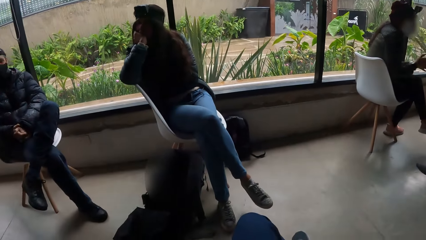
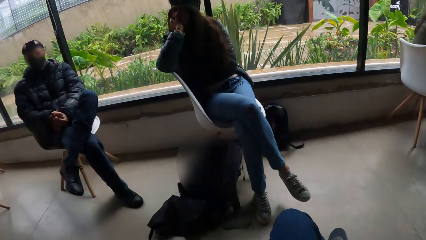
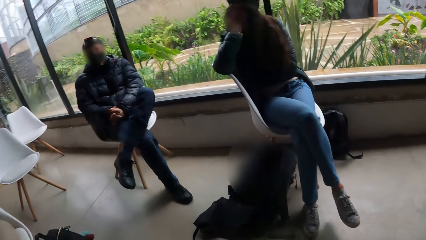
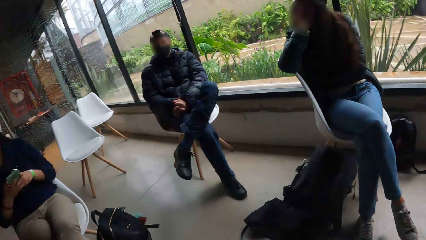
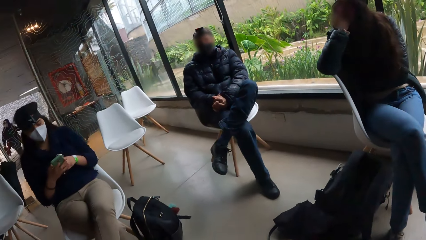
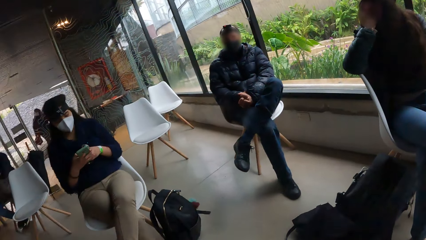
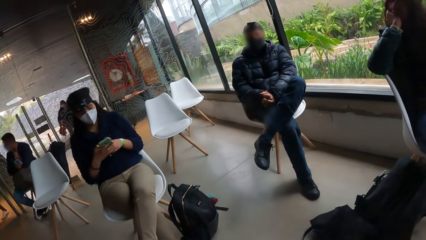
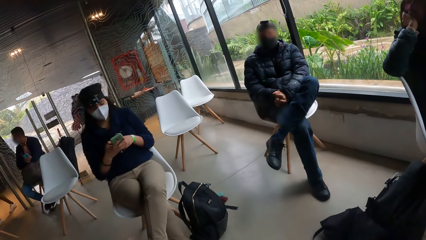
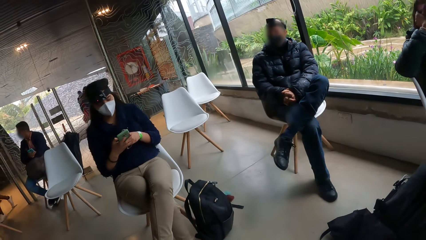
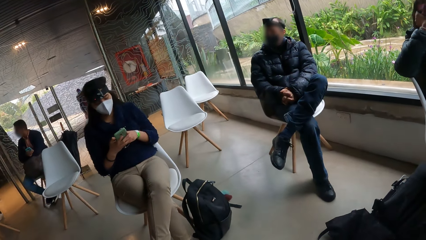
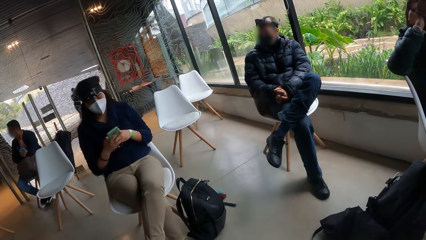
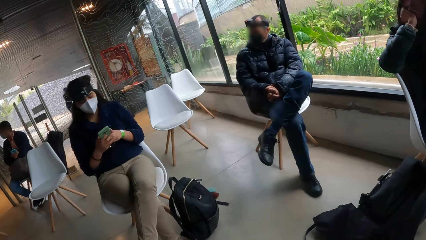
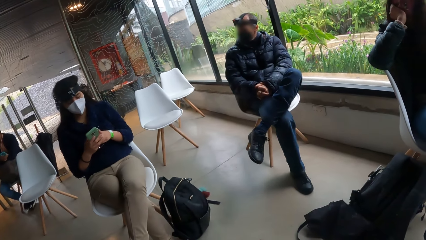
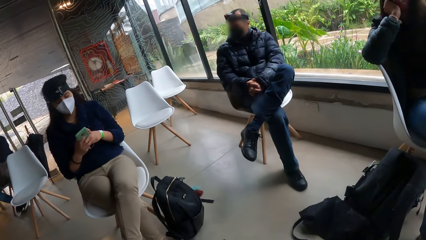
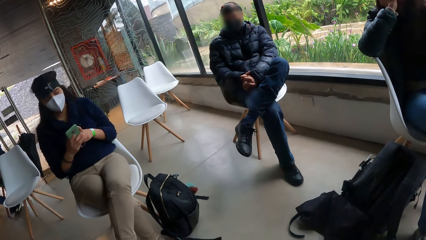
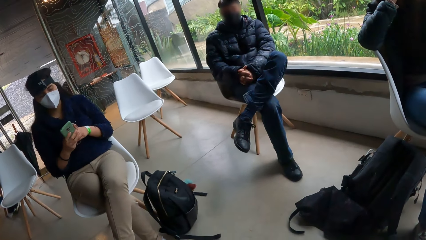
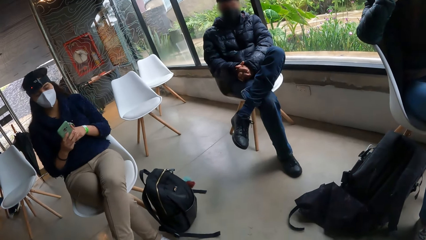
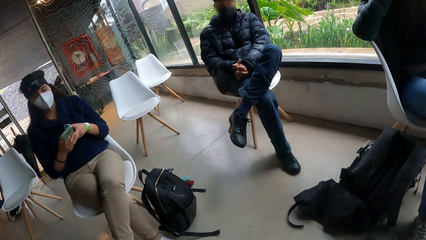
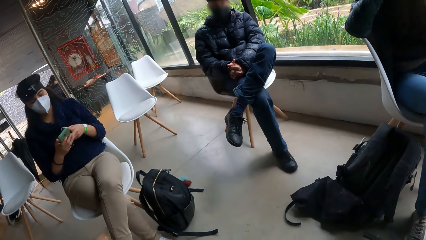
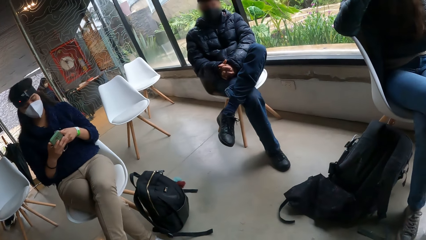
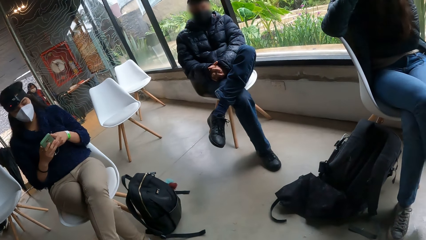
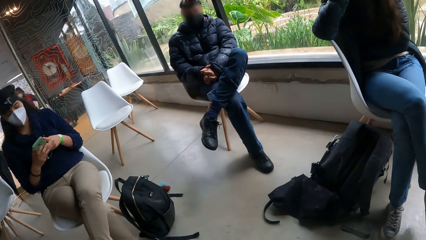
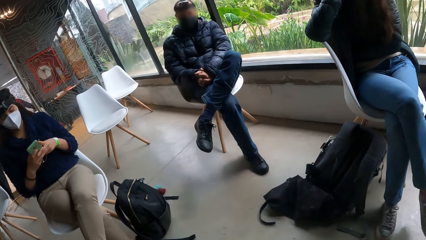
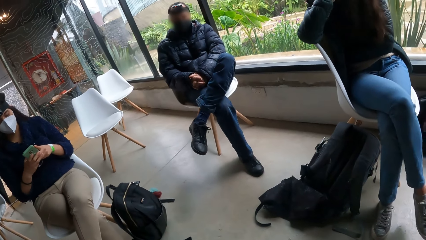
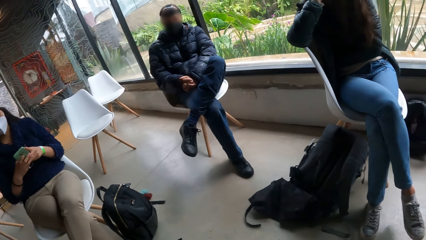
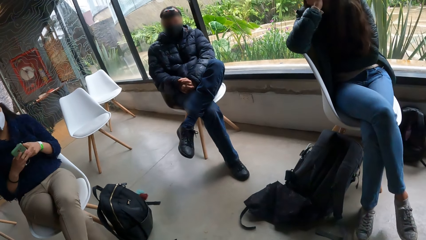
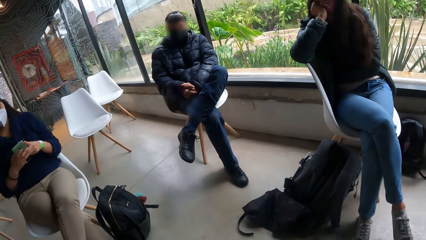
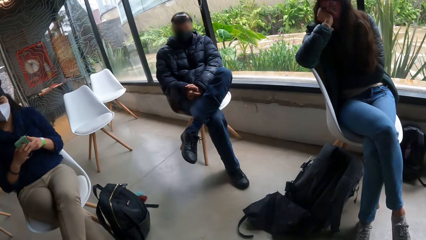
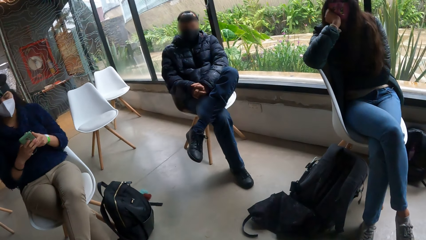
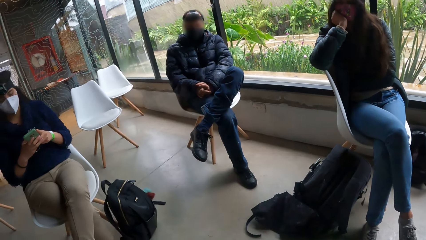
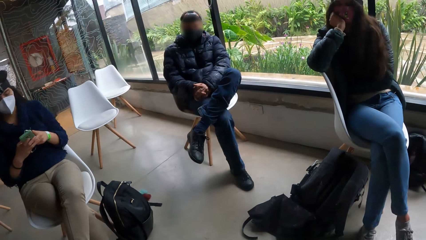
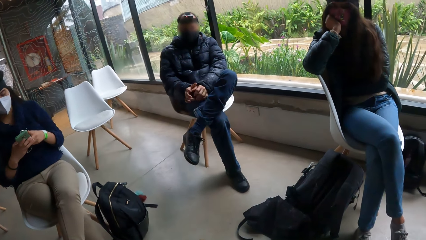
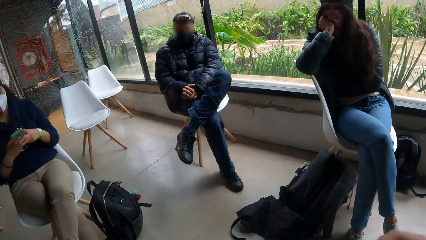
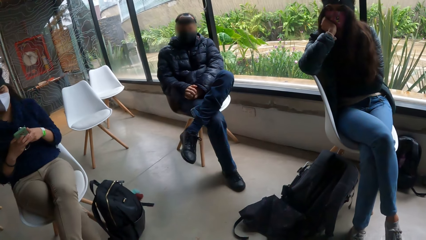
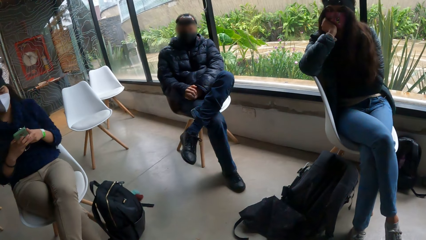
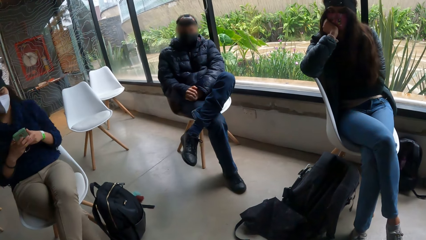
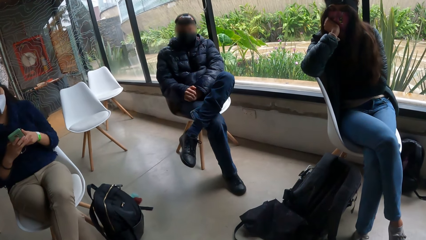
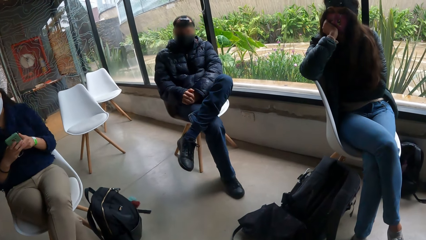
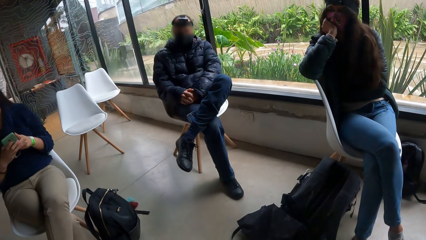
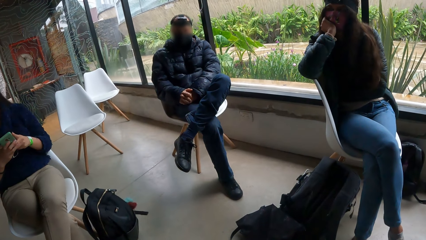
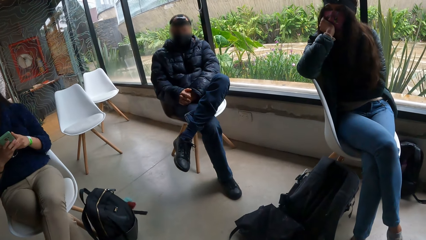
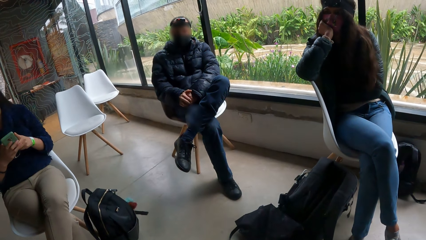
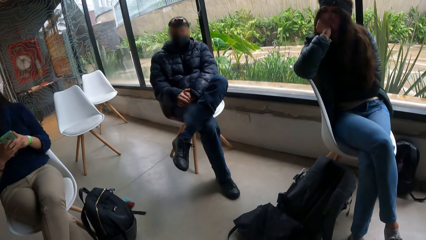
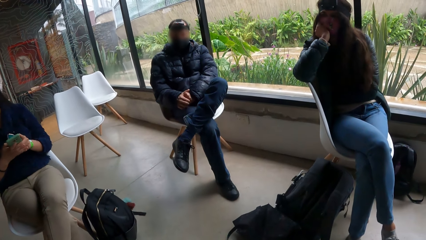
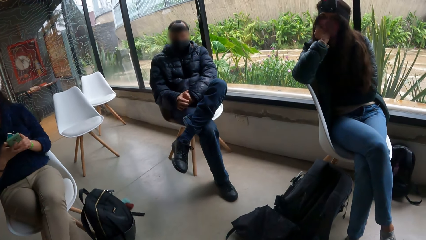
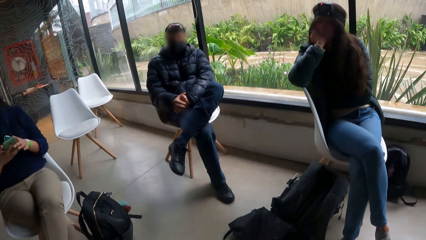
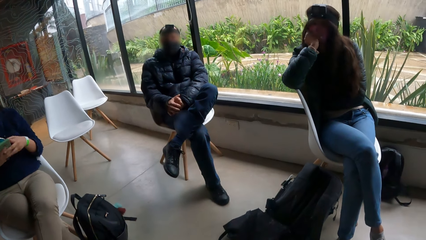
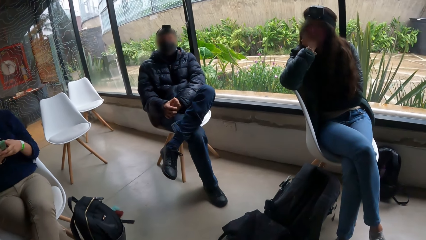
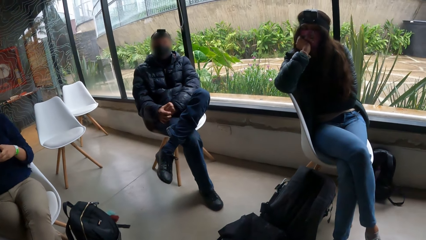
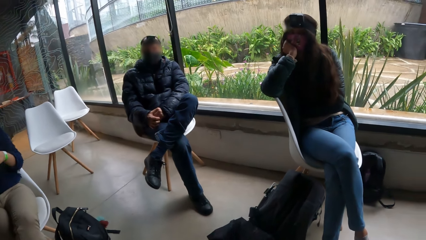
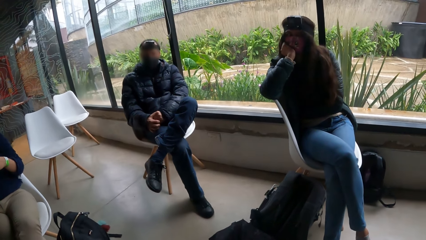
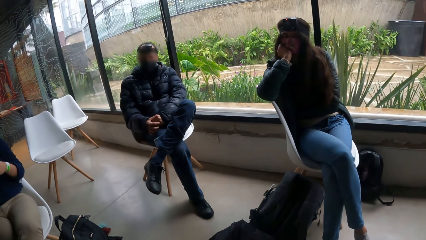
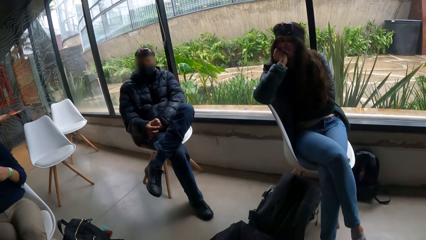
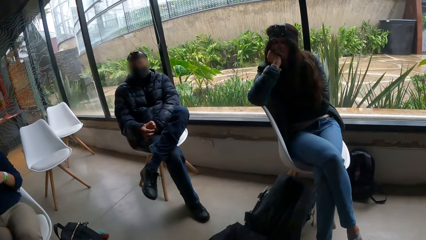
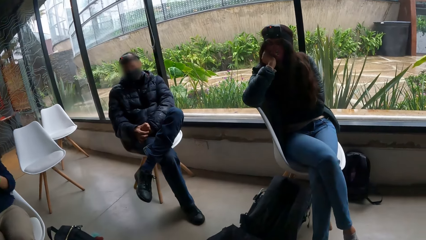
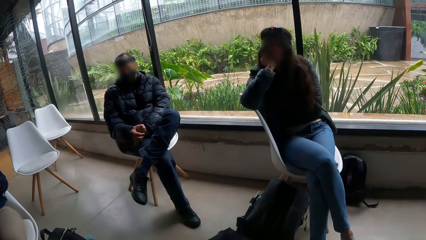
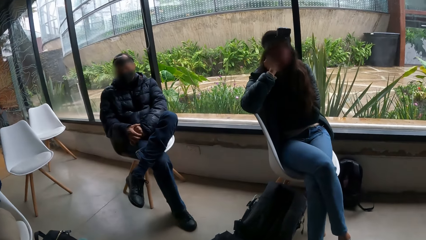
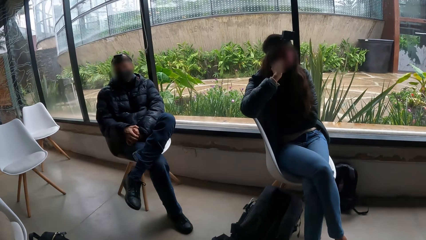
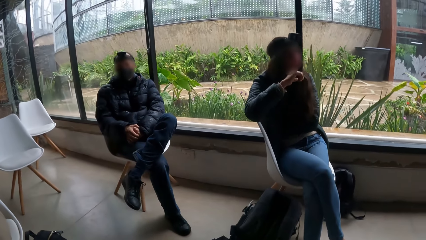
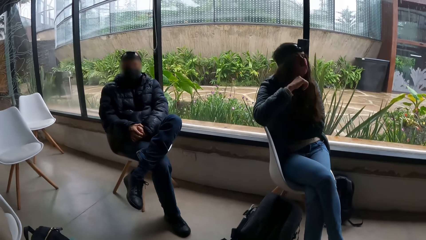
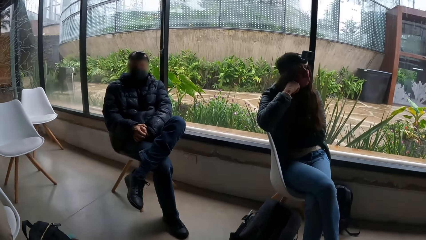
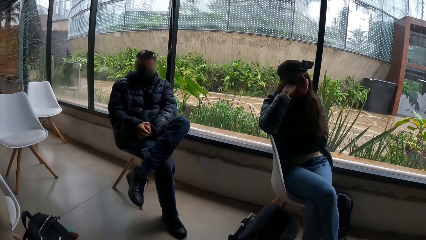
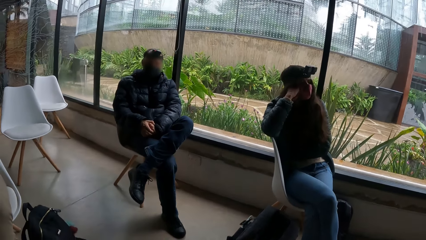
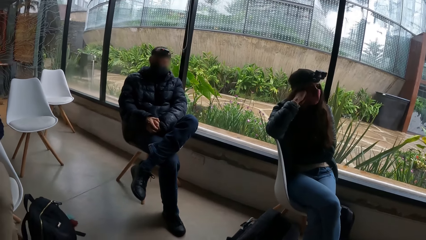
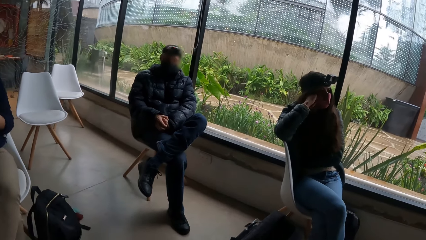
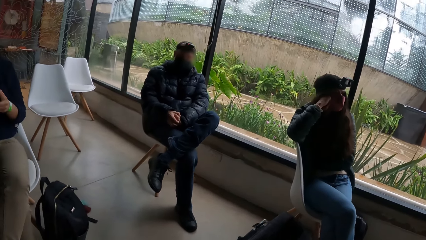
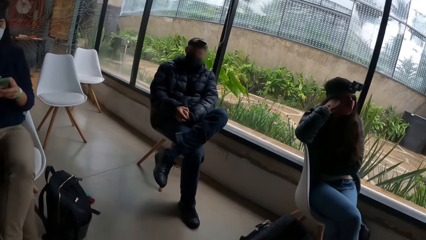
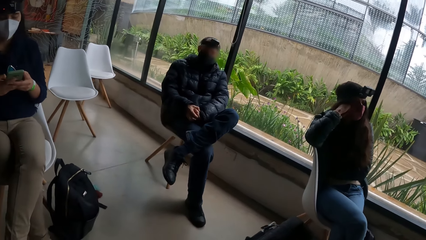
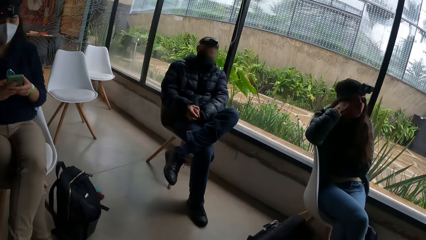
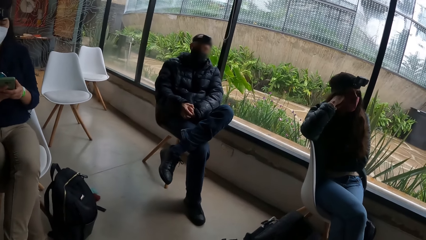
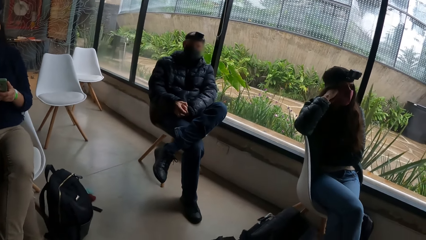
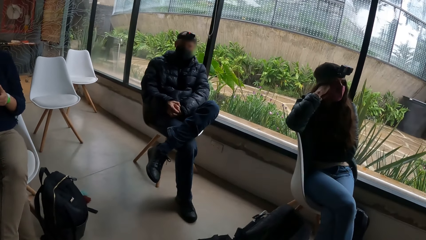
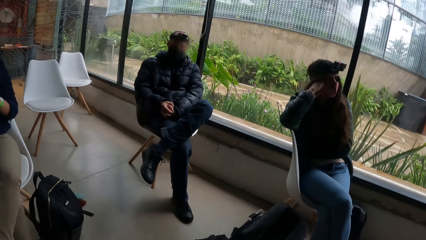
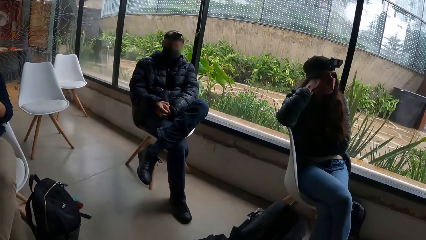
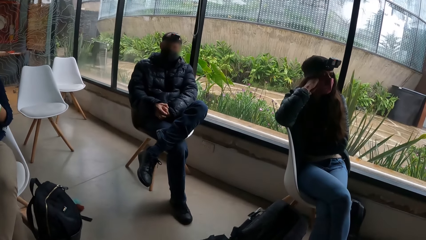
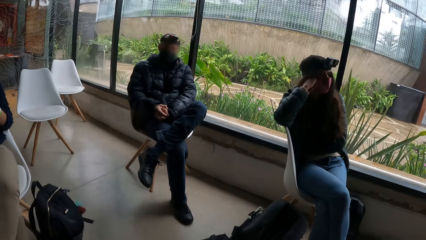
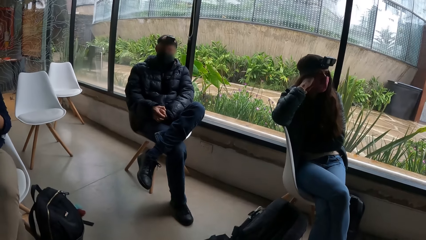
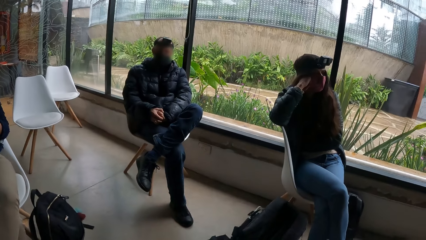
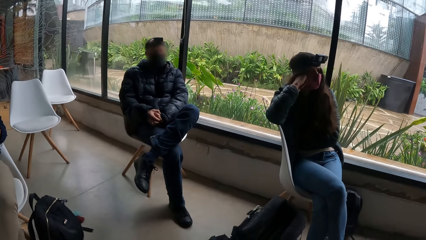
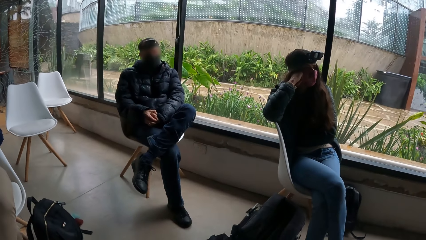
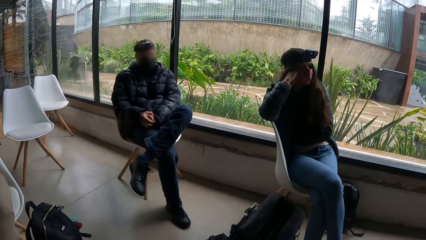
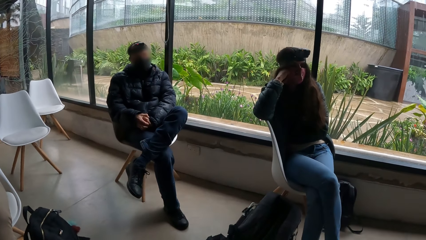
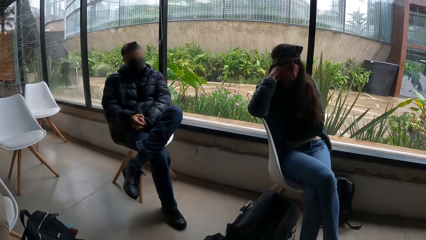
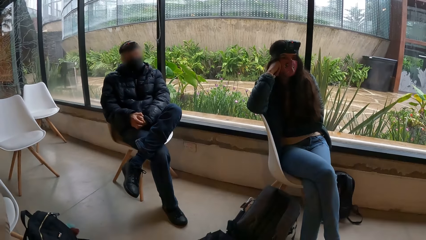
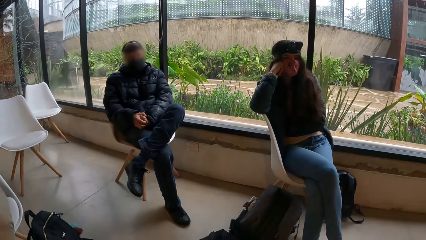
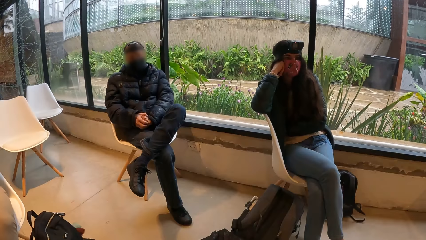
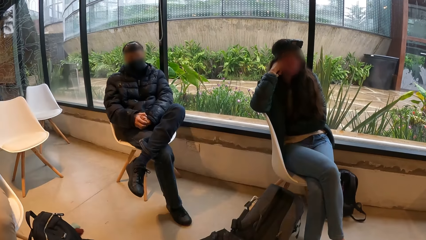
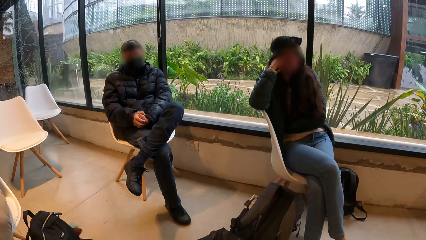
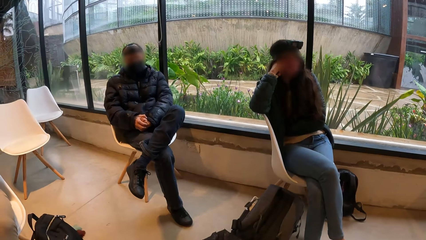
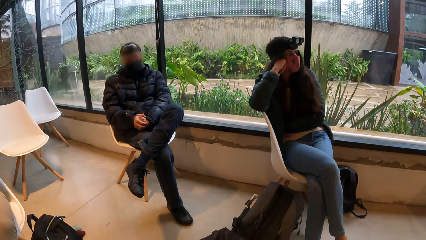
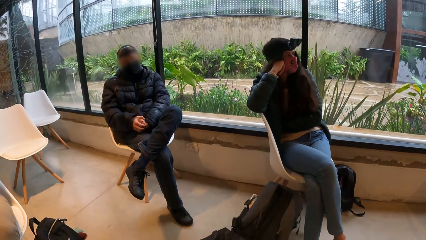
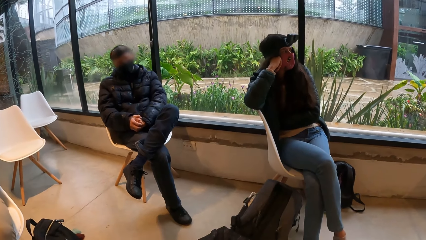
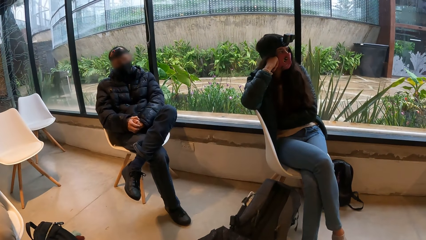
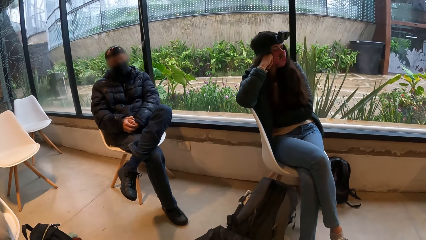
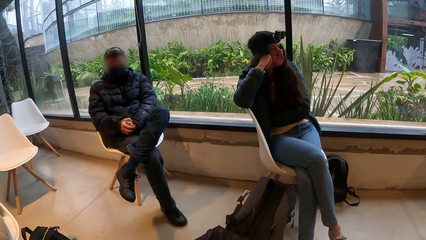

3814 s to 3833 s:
A man scrolls the phone. Another man looks around the room. A third man looks at the camera wearer. The second man talks to the camera wearer. The third man looks around the room. The second man talks to the camera wearer.
